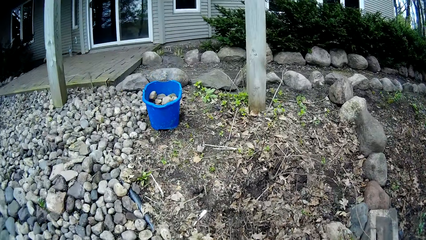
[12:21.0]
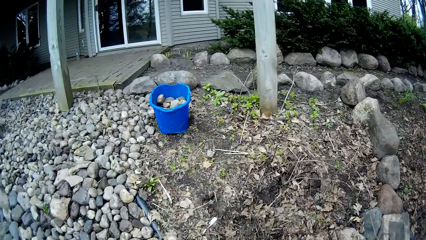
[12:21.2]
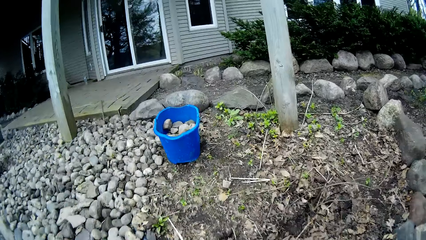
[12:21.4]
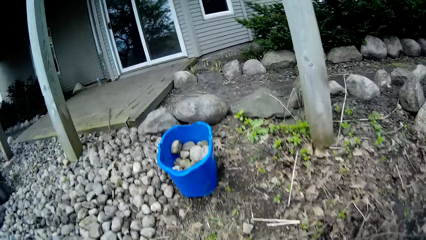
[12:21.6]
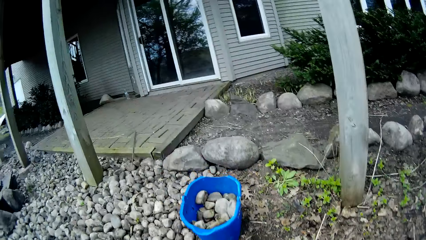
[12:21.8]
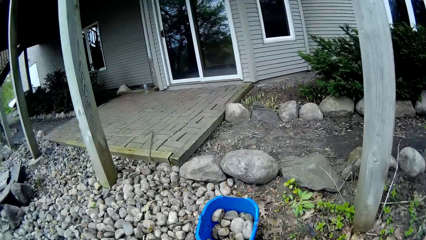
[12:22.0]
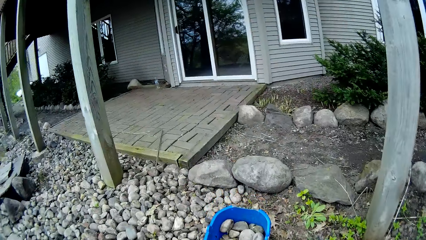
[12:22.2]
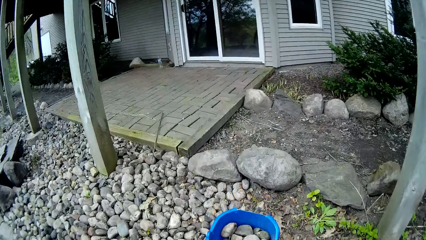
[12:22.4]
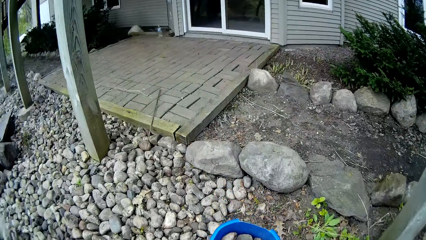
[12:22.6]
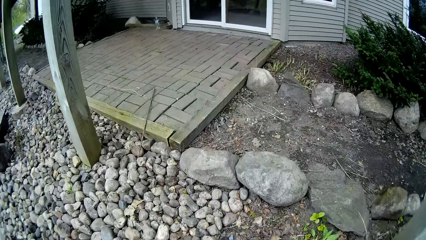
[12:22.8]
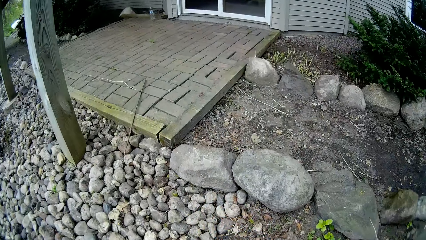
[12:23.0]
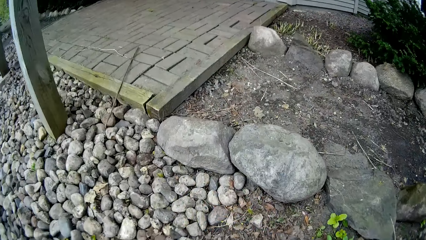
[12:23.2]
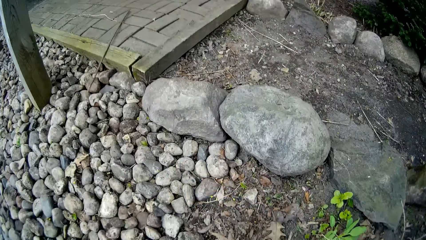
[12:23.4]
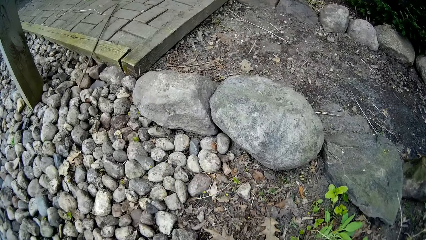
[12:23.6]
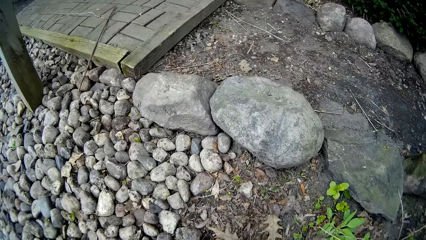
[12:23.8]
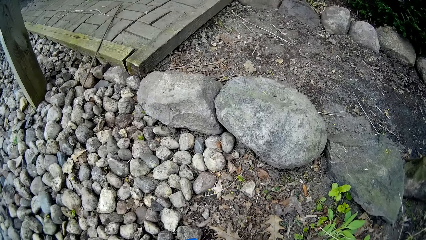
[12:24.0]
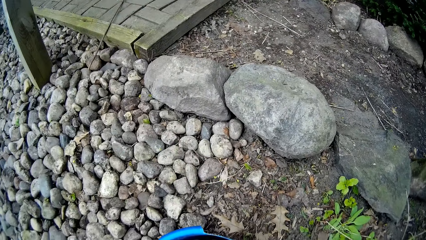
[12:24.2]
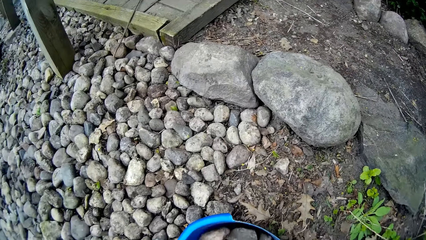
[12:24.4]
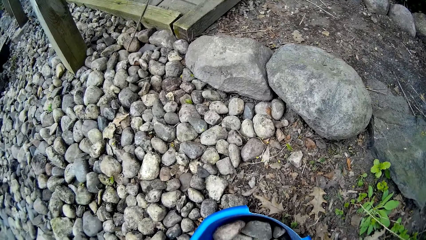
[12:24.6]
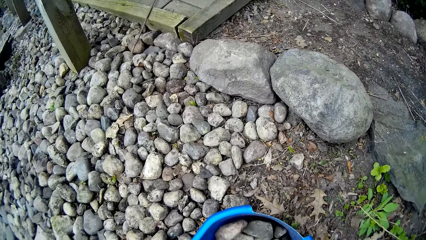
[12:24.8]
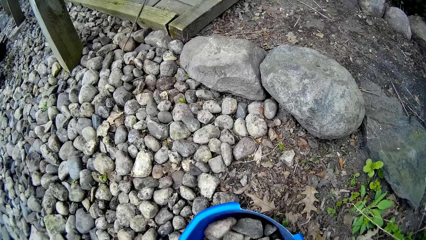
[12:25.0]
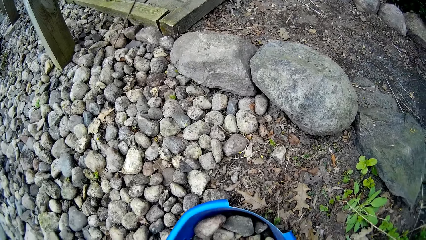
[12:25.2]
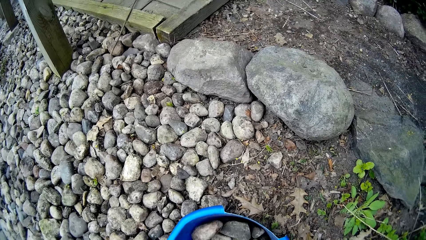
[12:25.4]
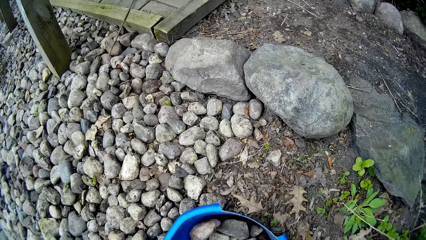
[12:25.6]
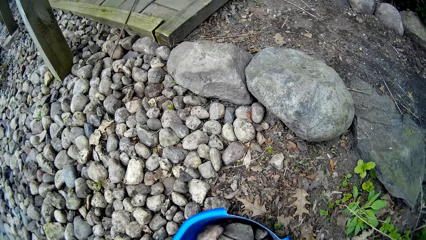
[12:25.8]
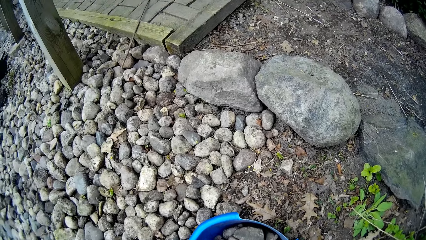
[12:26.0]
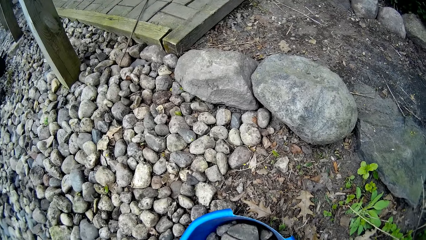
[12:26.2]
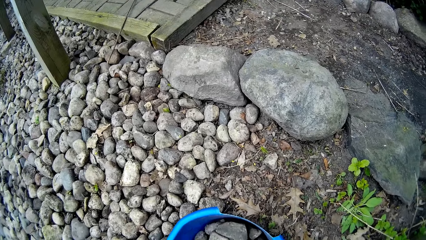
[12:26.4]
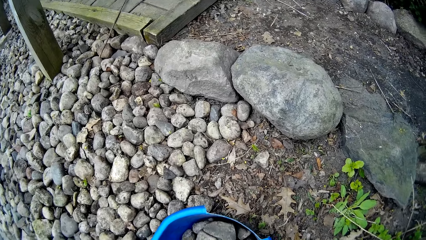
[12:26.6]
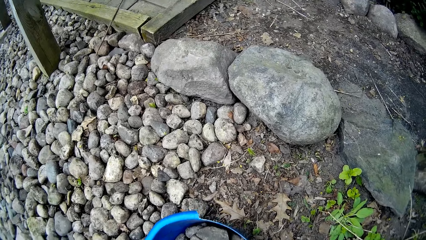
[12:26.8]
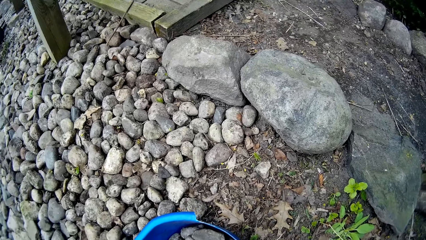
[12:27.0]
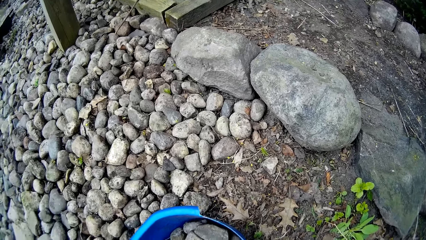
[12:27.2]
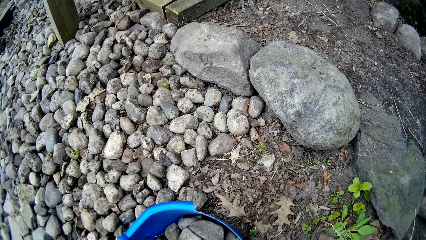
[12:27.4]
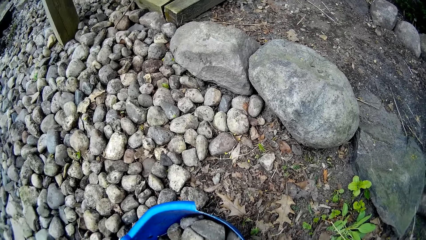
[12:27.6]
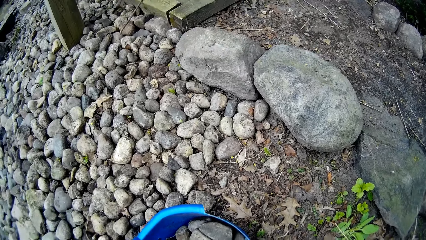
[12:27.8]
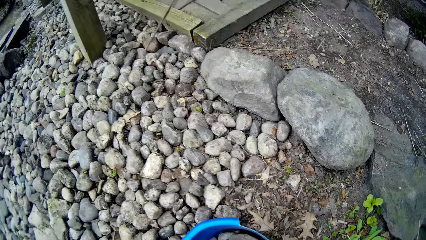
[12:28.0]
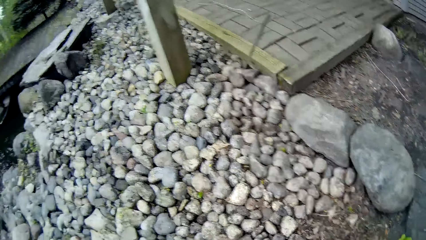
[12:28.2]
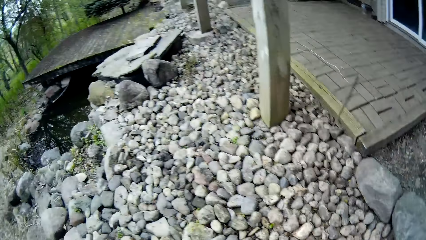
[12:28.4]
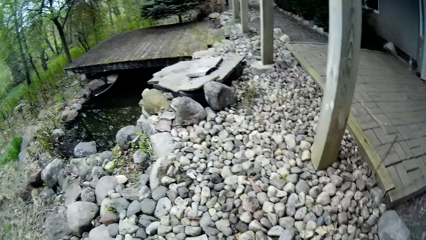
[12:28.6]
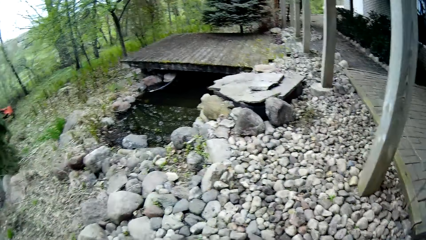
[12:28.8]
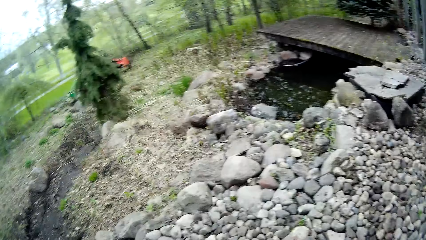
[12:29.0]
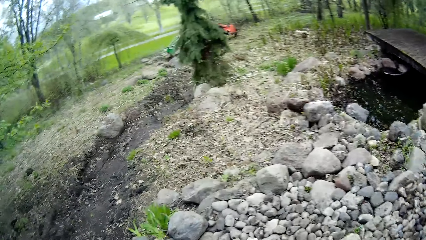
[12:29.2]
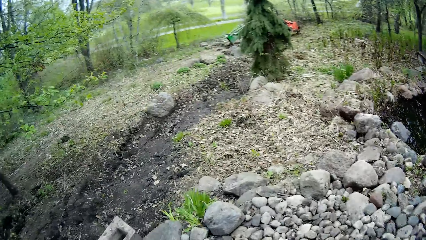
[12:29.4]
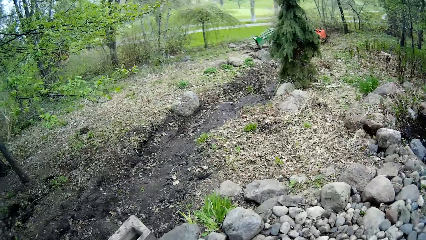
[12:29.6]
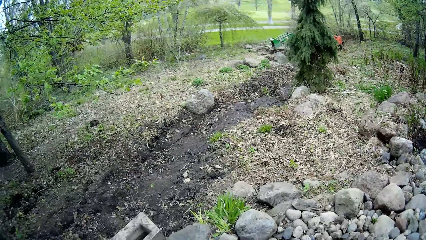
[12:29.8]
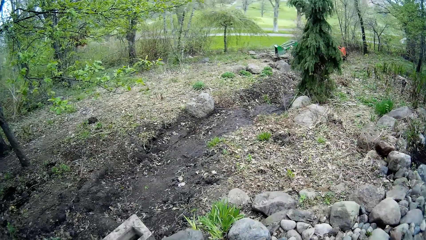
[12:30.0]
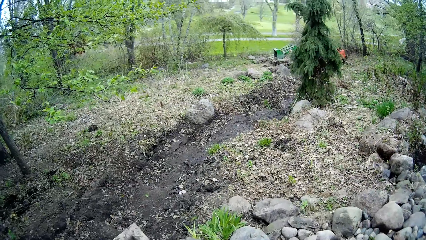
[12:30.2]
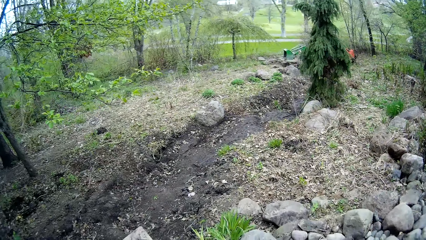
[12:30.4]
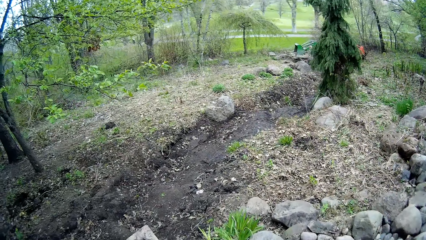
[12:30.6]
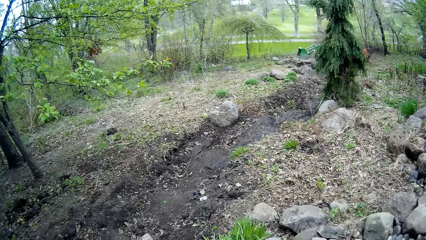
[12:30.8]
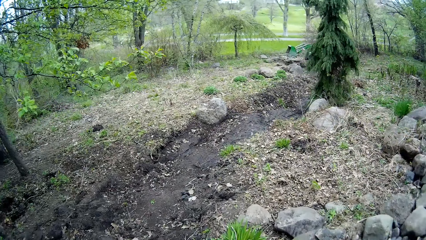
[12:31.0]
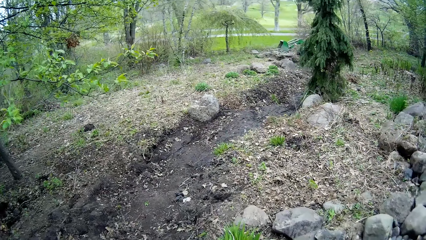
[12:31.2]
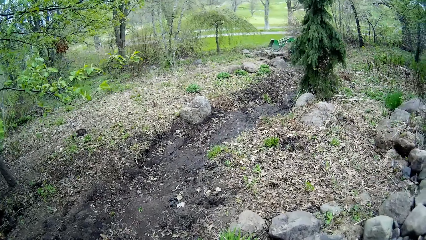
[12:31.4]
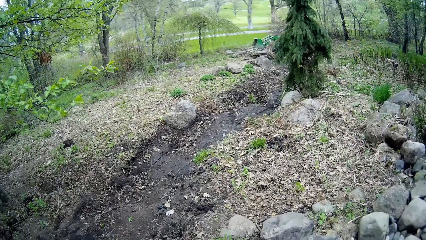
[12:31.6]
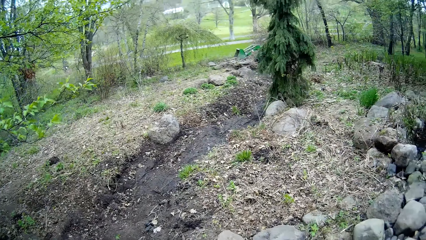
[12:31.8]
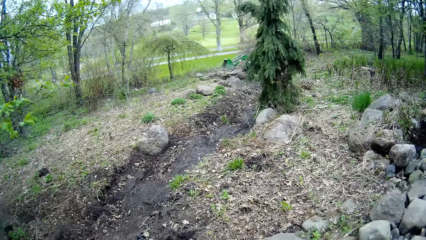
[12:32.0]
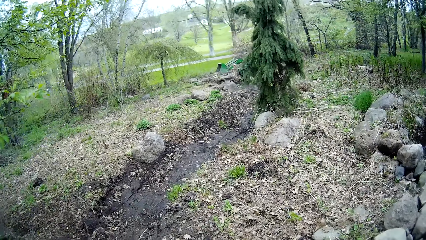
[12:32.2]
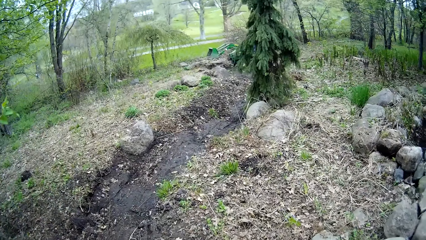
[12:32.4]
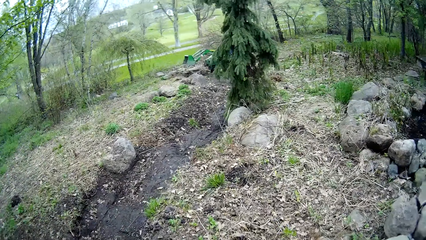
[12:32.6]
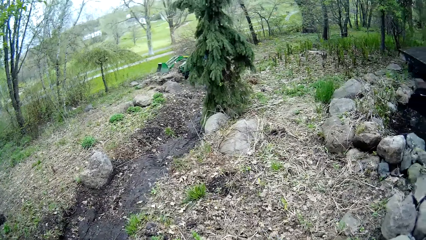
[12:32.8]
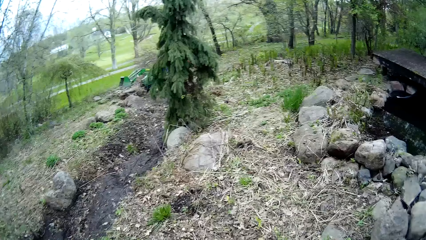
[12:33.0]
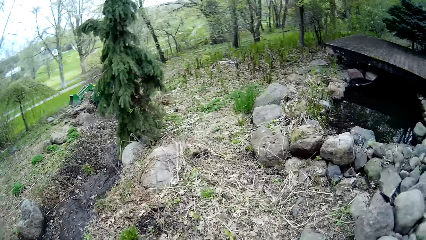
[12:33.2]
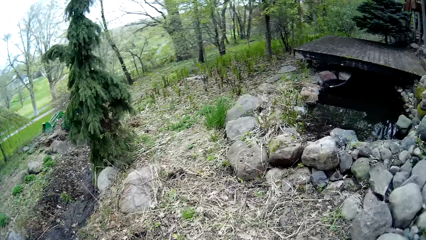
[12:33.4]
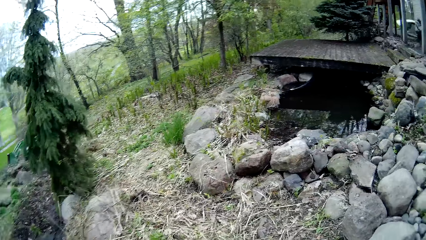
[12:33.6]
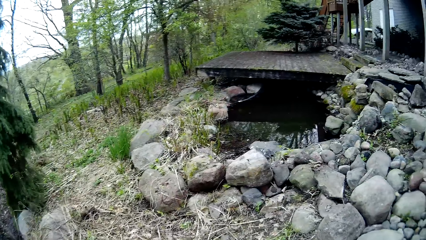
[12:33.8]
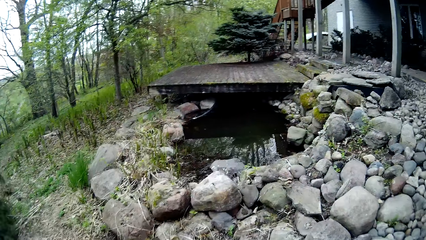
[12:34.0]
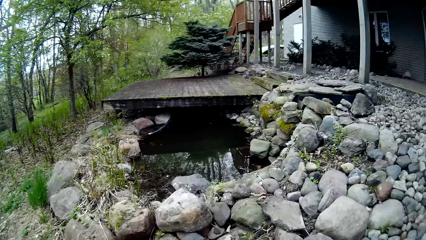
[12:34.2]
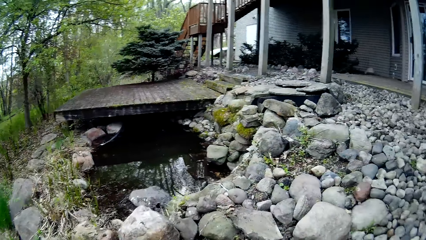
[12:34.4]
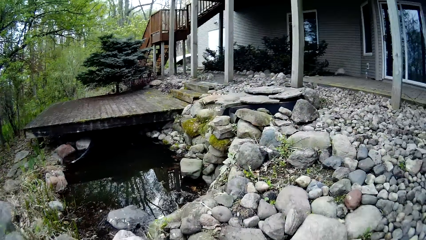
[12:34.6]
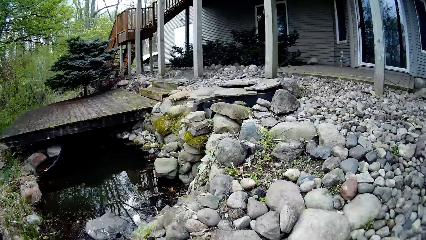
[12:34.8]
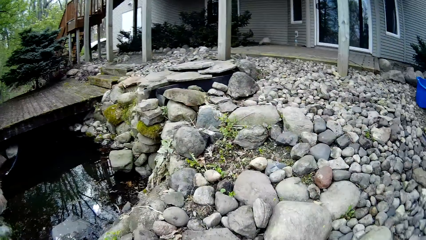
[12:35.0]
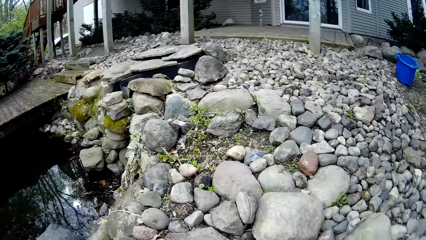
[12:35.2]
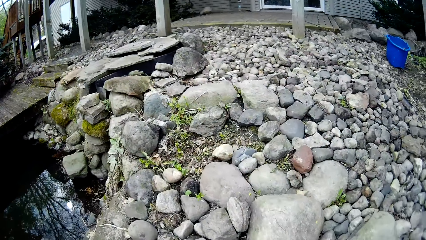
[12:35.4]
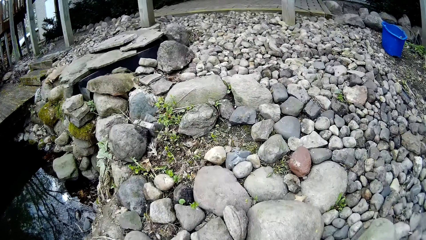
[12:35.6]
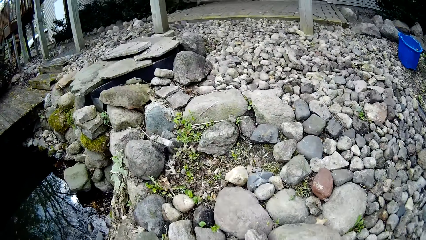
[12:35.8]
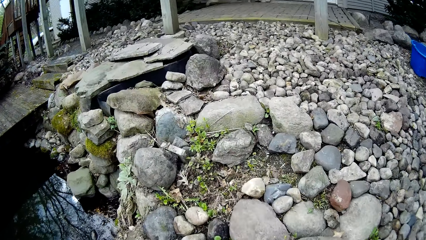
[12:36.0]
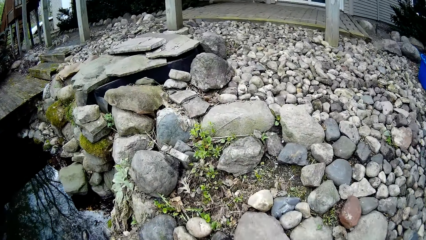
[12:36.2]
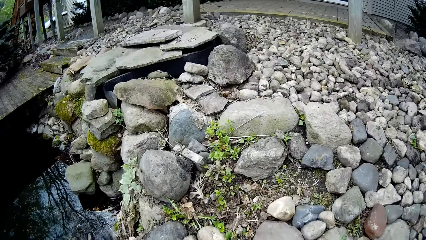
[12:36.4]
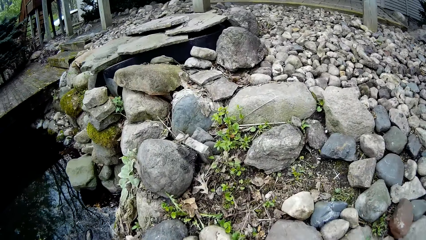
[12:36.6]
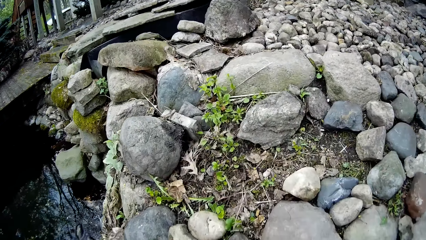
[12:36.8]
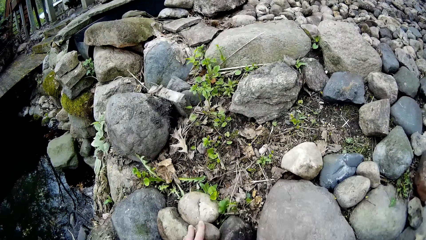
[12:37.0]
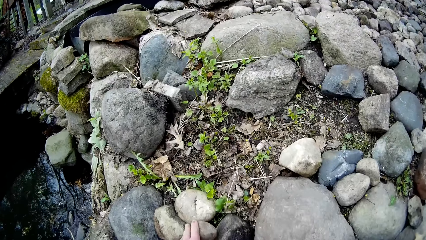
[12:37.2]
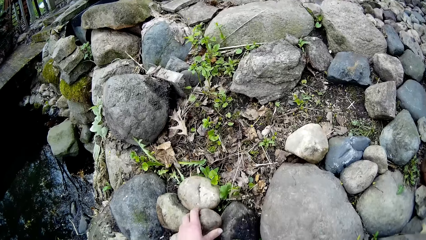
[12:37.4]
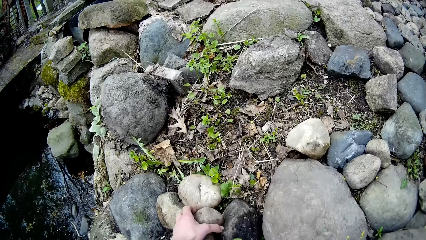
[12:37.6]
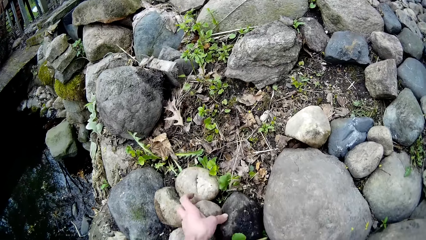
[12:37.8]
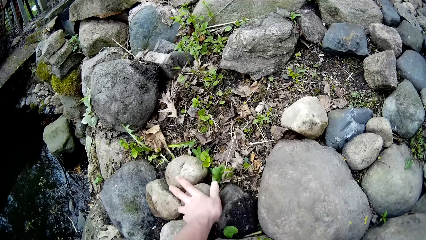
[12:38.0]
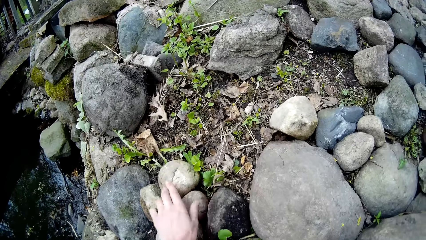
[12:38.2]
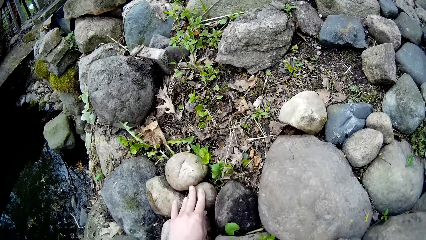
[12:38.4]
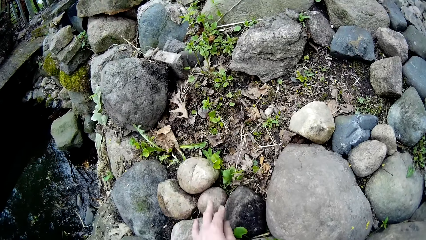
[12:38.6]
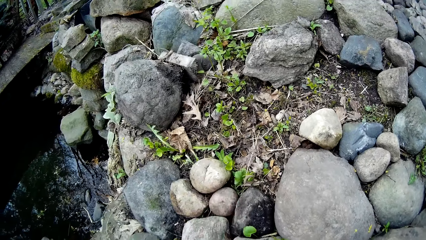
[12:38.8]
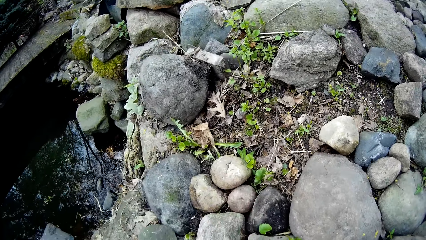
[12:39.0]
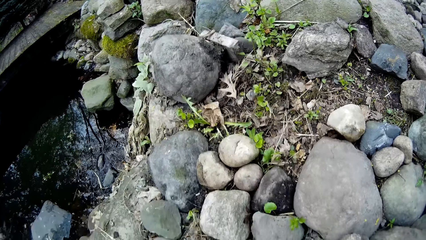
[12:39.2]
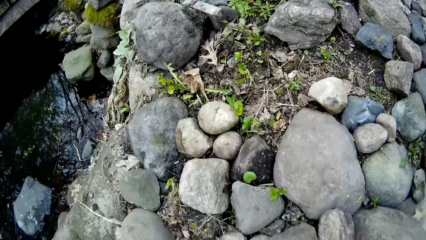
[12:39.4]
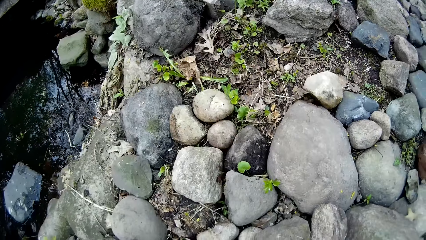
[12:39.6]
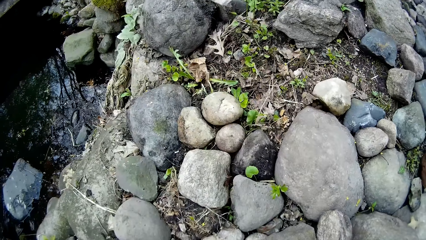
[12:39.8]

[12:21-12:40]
The camera wearer picks some stones from the blue bucket with both hands. She moves around. She arranges the stones in her hands on the ground beside the rock.
